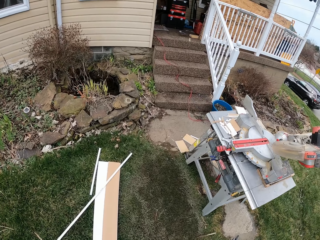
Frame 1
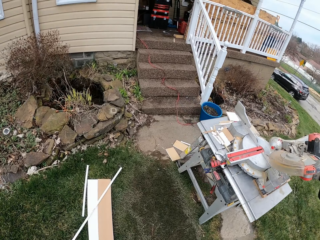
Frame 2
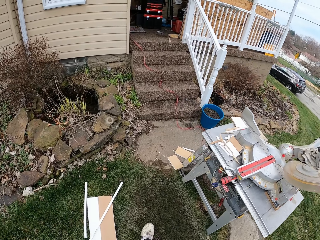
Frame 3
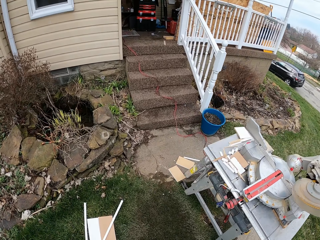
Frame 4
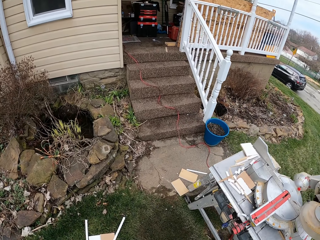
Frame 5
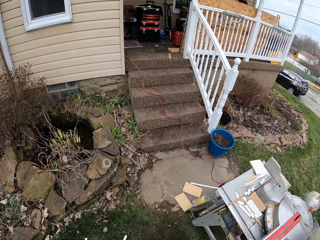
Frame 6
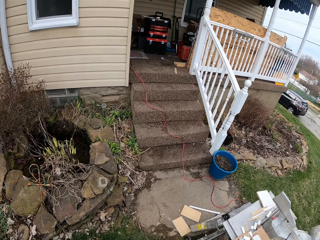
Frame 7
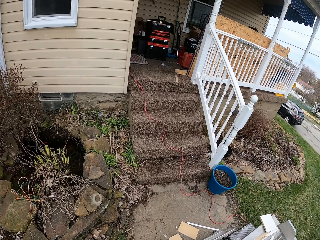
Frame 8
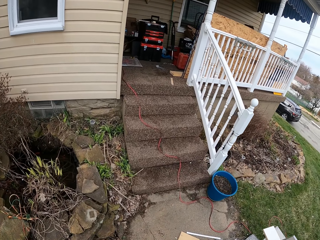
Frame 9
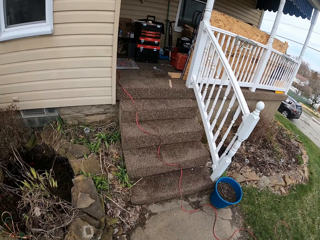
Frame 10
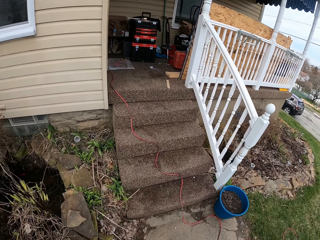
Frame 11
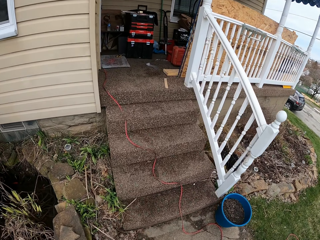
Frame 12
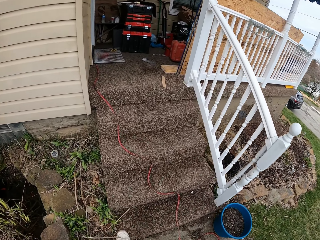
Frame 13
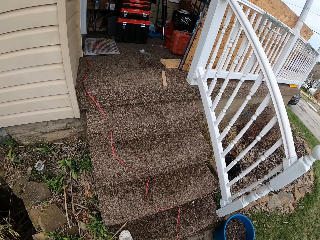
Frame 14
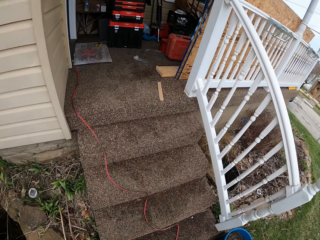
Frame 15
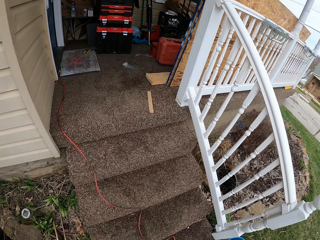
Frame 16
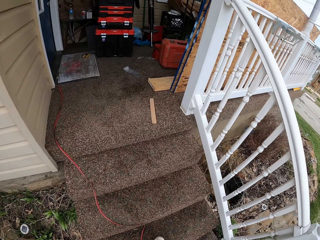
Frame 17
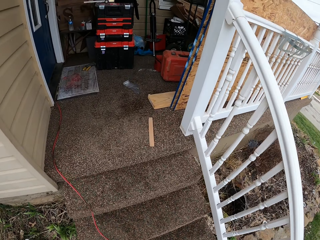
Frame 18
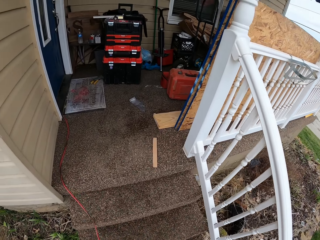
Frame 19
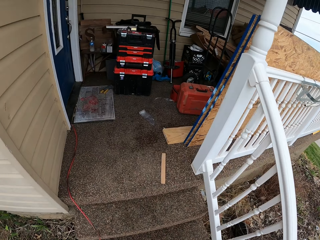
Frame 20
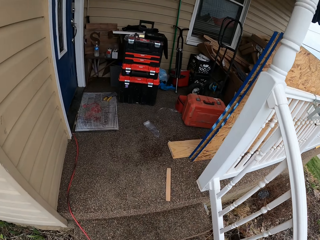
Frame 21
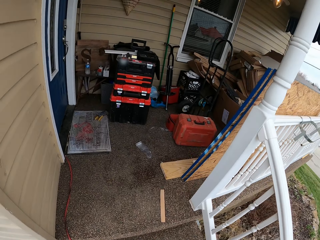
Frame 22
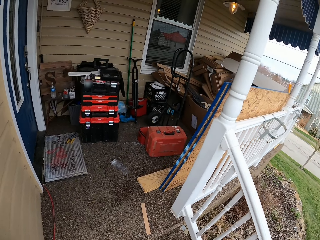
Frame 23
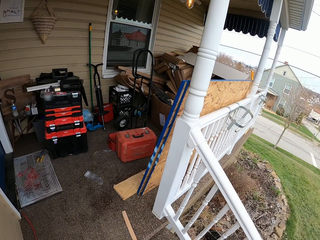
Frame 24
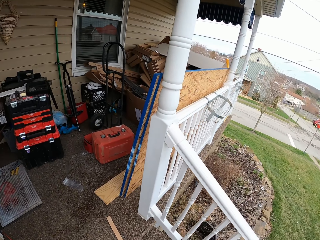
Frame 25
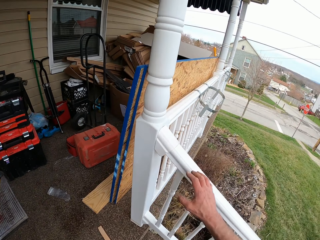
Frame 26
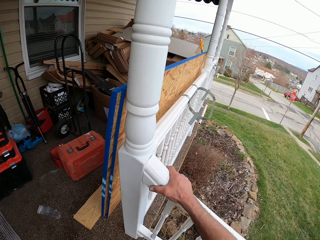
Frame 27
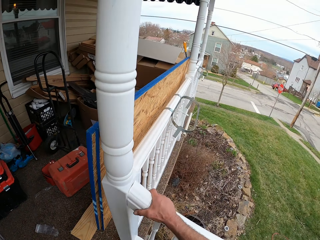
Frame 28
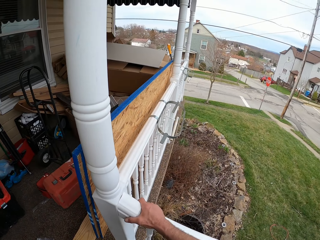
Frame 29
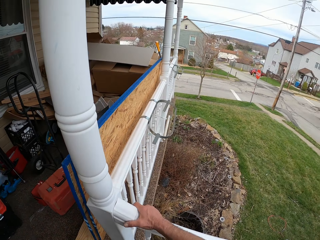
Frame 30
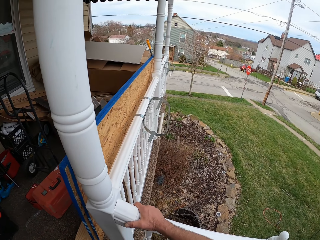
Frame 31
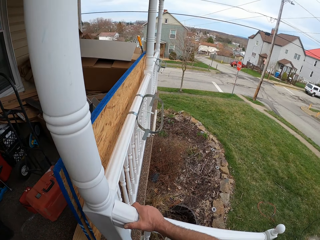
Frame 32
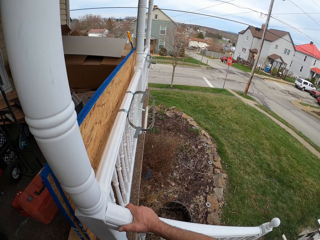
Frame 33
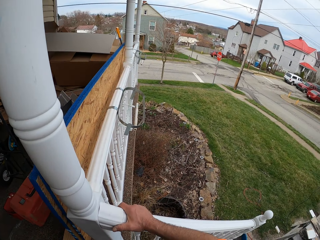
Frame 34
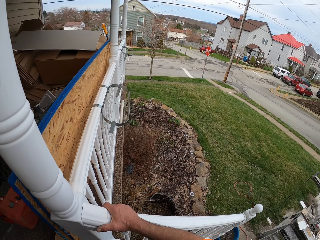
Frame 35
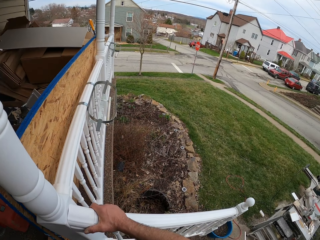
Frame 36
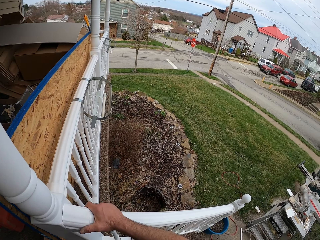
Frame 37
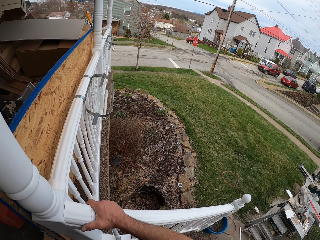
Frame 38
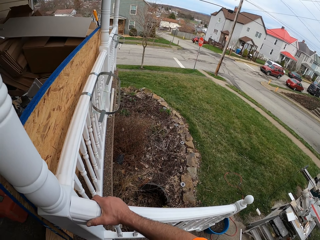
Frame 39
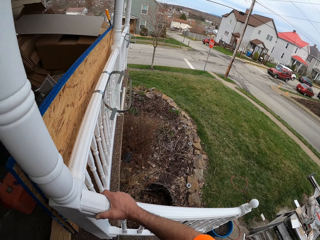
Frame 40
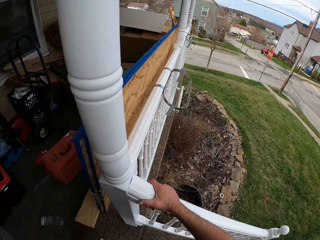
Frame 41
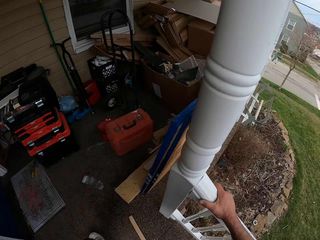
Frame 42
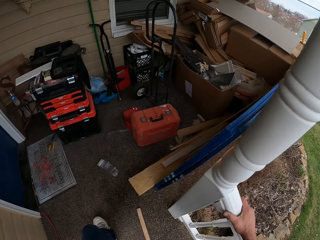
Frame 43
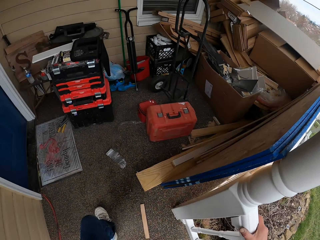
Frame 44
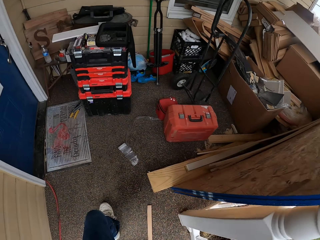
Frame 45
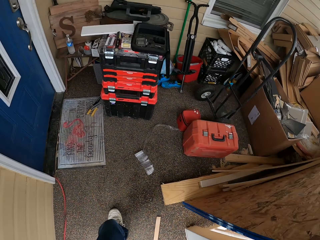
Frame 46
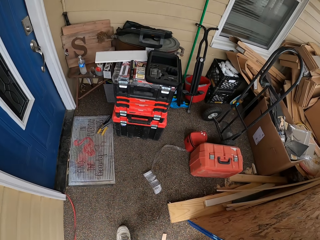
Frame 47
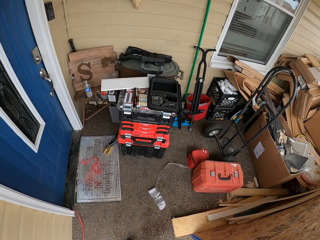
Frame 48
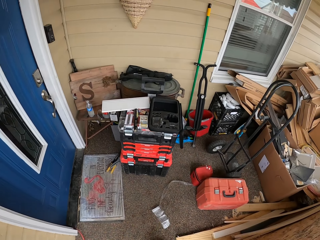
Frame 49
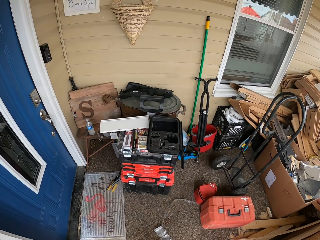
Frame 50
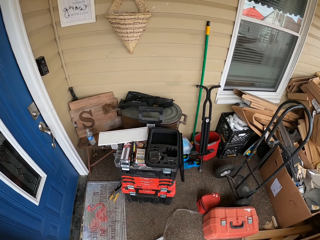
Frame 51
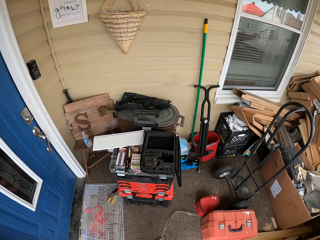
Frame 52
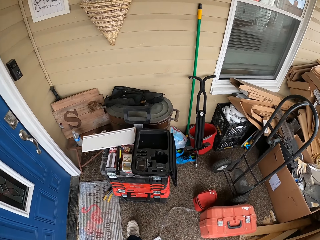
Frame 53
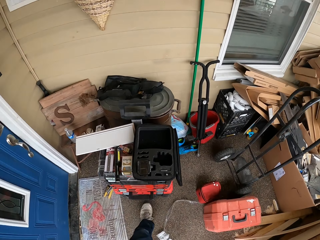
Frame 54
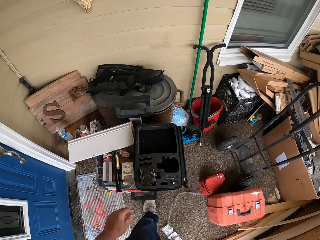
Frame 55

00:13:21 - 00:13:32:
The camera wearer climbs up the stairs. They hold a stair rail. They look around a compound. They walk into the house.

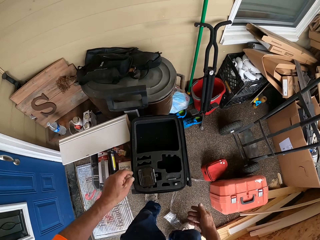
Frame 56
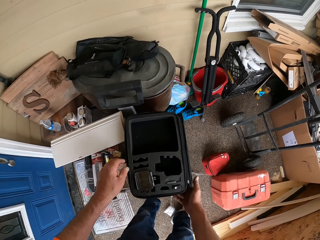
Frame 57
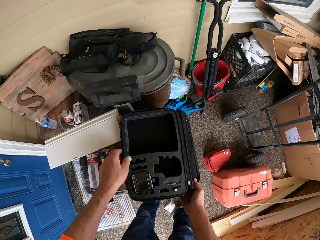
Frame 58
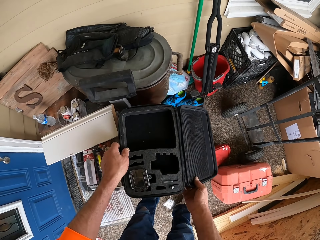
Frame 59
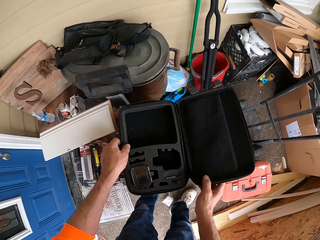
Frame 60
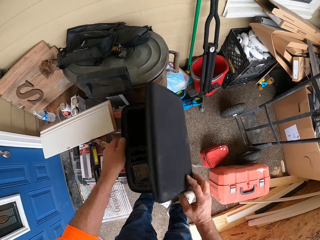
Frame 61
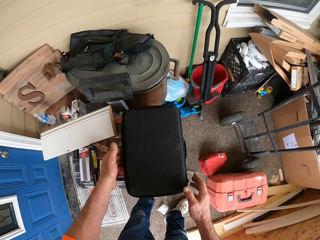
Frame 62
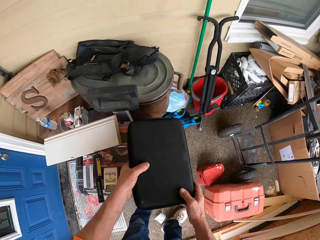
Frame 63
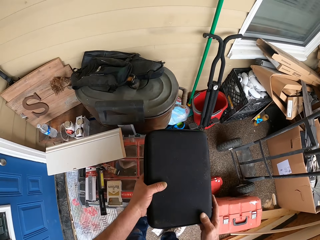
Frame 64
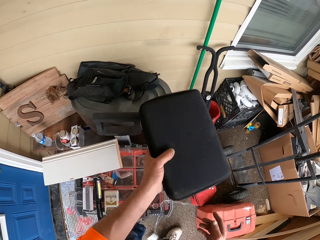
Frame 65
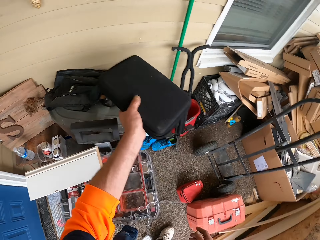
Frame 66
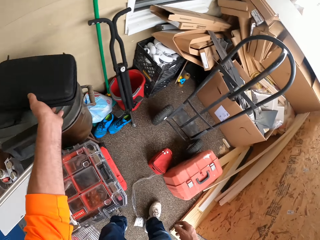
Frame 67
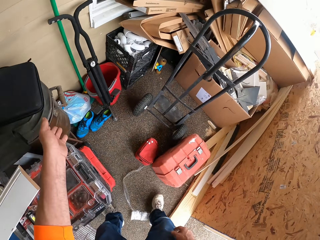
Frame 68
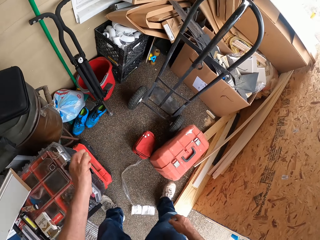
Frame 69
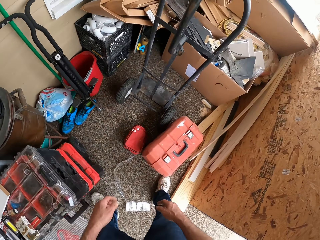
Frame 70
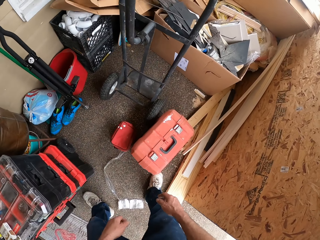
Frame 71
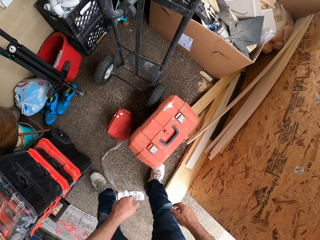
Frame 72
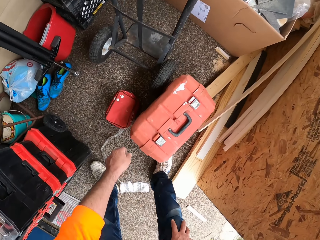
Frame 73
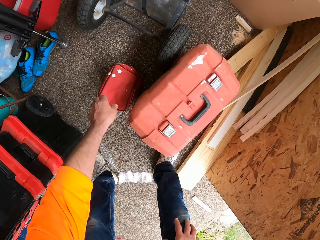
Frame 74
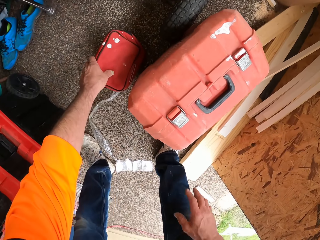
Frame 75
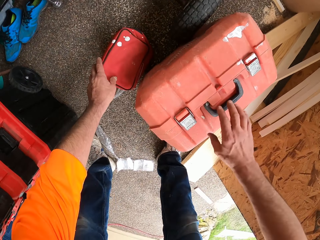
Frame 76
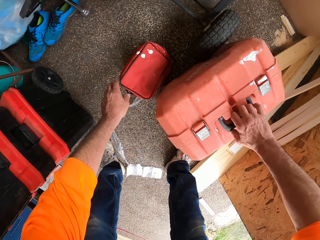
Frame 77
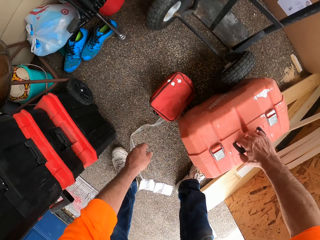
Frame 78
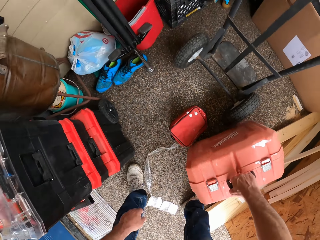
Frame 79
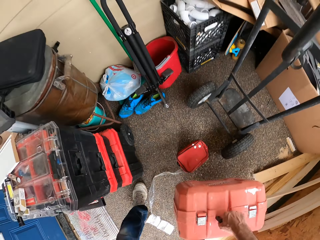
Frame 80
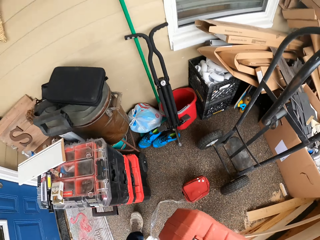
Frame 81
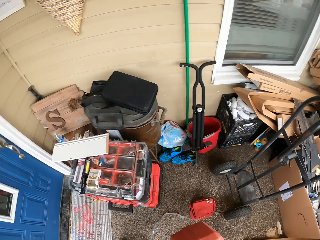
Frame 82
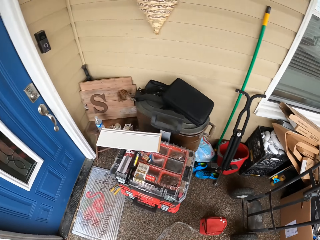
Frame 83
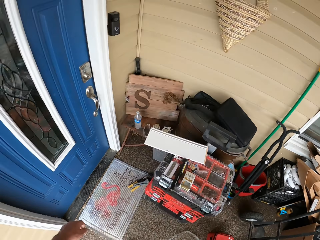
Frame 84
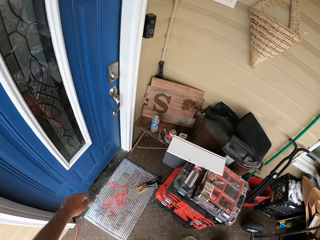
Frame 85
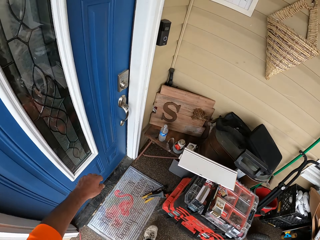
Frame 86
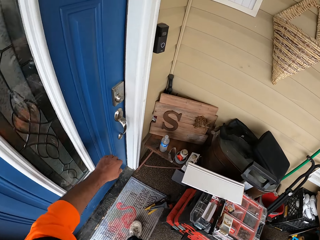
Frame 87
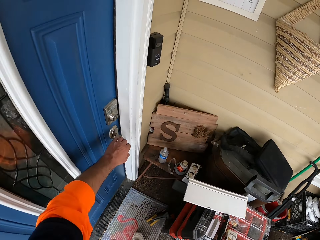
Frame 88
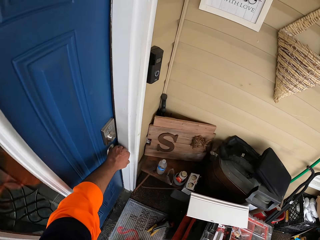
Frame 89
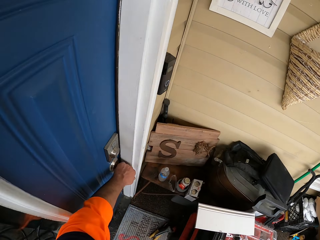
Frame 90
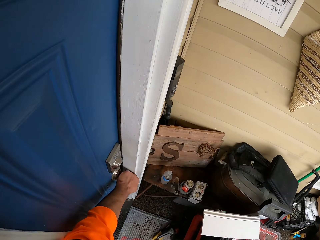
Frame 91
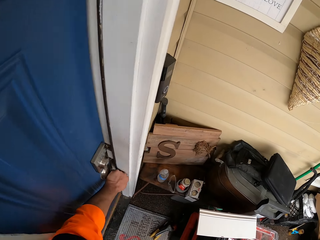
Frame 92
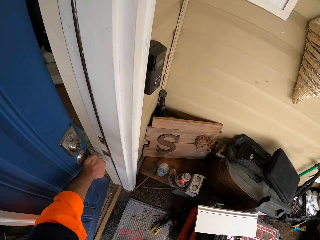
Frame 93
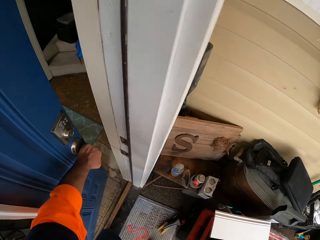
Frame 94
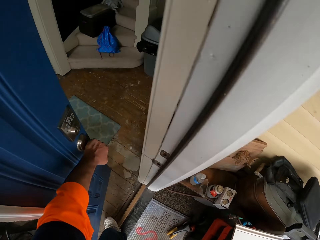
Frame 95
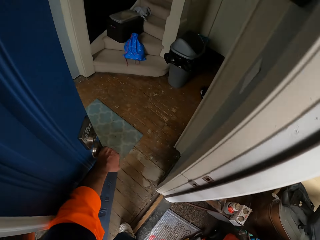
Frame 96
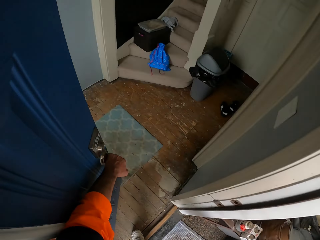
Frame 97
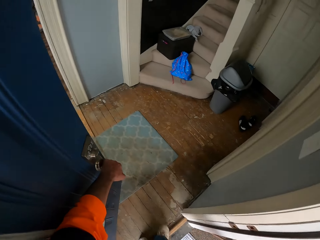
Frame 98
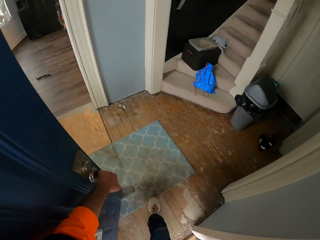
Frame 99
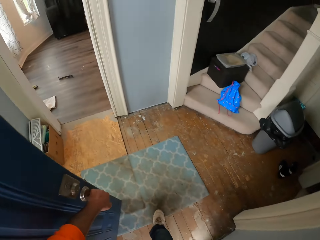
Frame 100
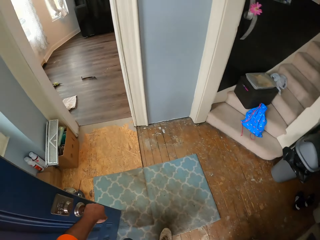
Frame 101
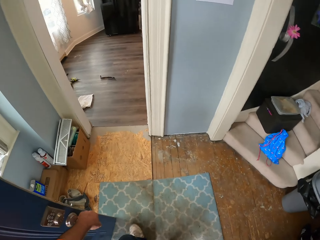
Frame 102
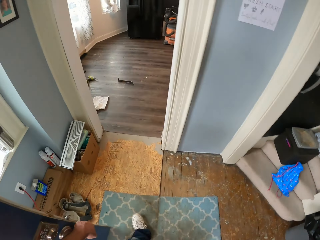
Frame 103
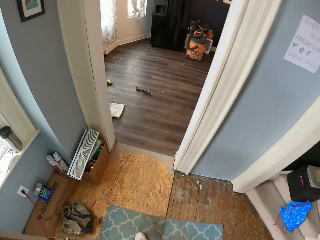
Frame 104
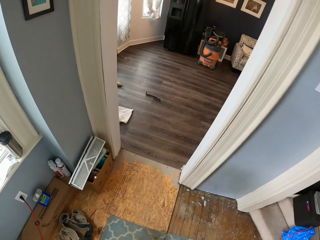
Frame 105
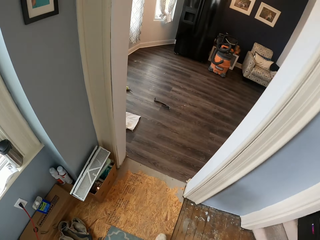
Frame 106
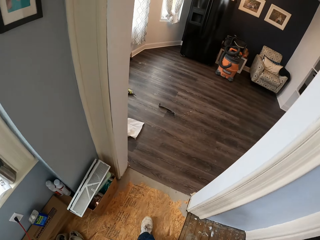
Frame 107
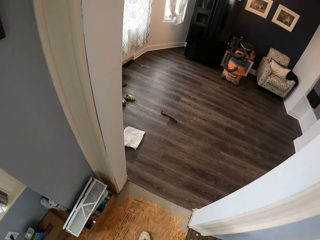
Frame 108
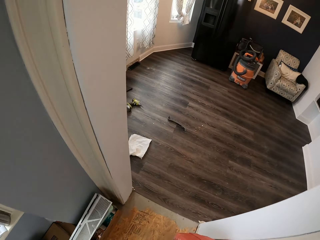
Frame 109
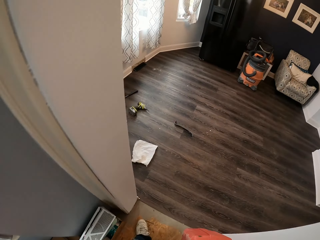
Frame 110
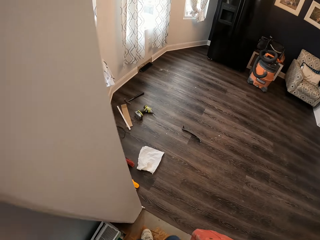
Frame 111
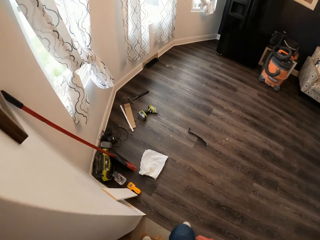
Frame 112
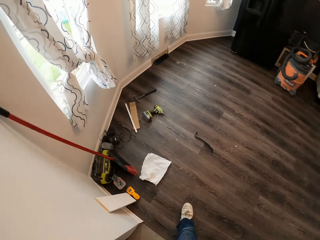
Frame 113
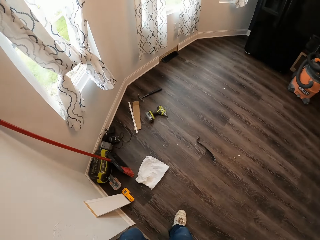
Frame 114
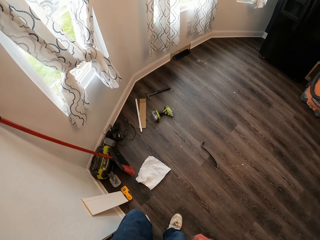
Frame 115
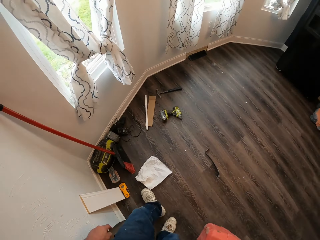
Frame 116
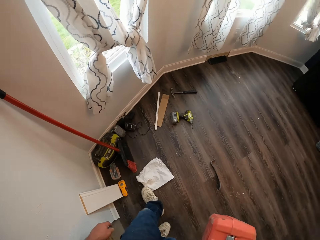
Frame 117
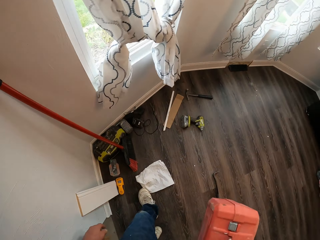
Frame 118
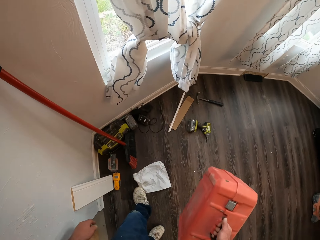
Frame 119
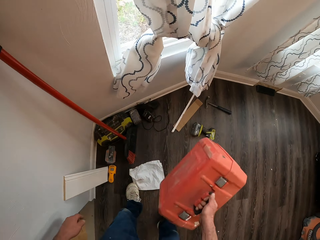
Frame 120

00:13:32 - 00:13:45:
The camera wearer closes a black box with his right hand. He carries the black box with both hands. He drops the black box on a container with his left hand. He holds a bag. He picks up a box with his right hand. He walks to the door. He turns the handle of the door with his left hand. He opens the door. He walks into a room.
